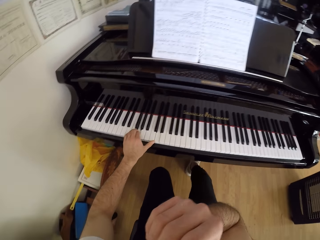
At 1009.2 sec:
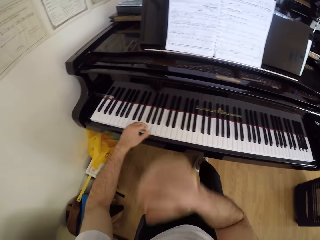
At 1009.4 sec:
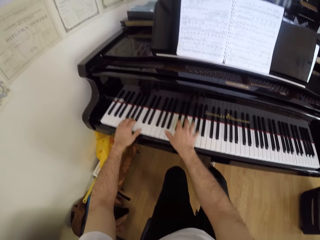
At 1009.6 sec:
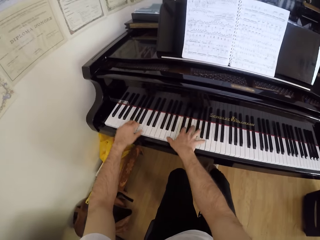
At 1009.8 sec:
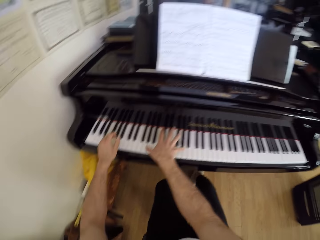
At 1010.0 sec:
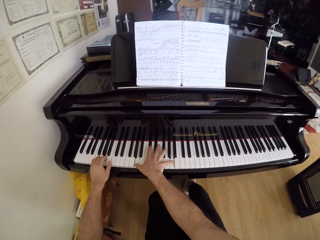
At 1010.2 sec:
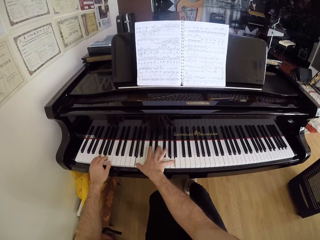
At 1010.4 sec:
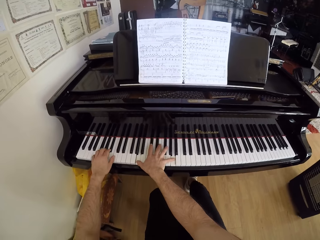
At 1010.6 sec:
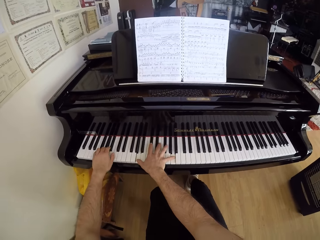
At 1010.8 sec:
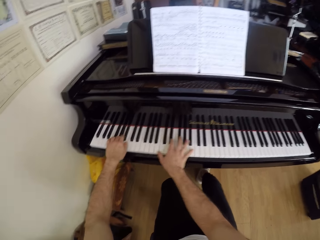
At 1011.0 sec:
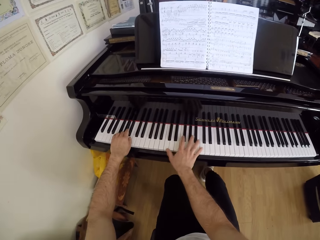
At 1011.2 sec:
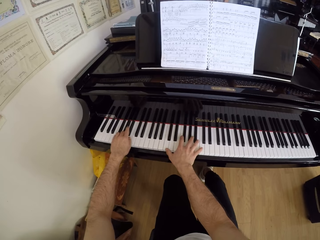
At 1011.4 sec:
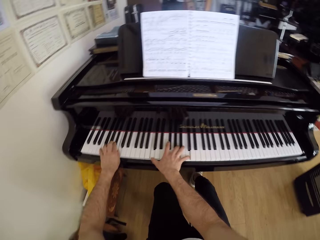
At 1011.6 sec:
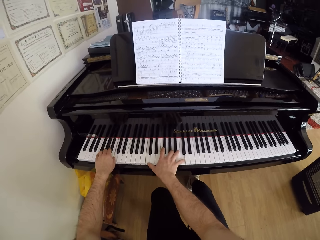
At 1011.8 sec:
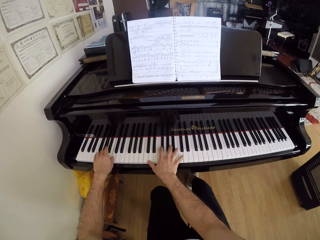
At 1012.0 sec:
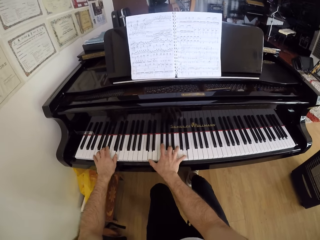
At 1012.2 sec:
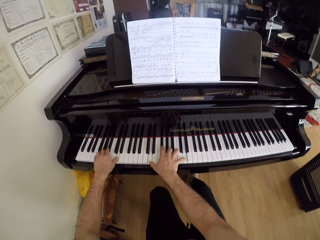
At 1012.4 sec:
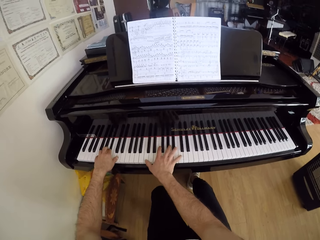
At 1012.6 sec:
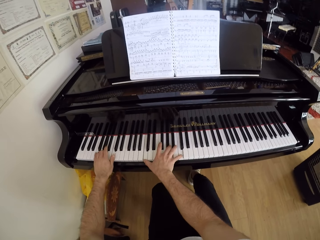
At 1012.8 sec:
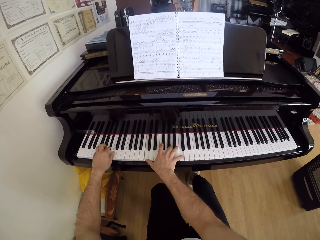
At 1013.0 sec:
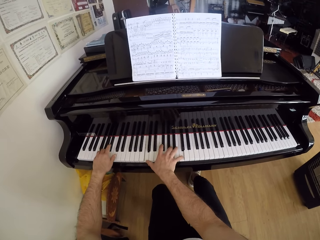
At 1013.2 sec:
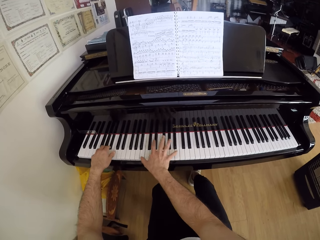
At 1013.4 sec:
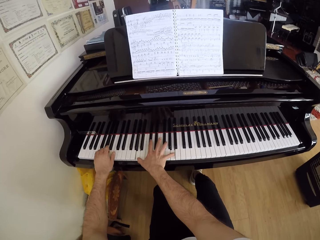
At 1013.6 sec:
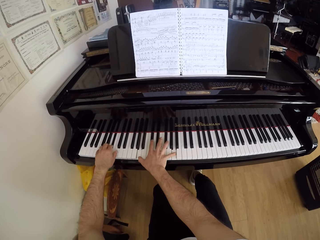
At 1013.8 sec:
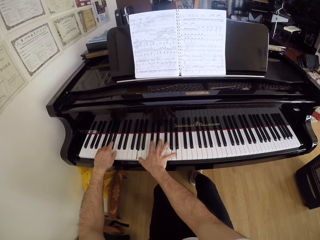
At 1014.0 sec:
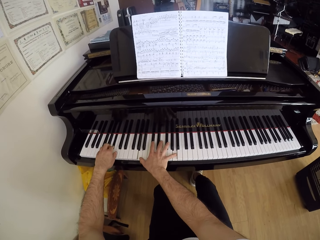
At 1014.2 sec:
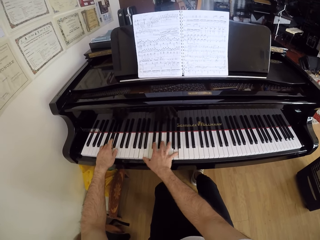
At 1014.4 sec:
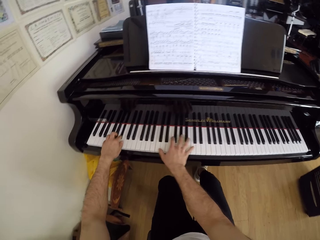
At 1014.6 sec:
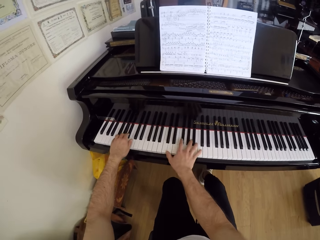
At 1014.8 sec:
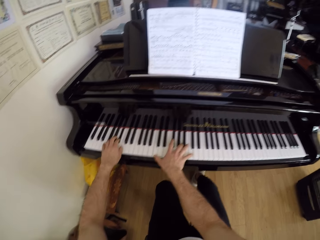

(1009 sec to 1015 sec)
The camera wearer itches his face with his right hand. He plays the piano with both hands.

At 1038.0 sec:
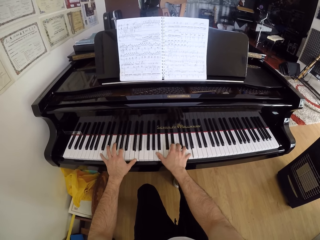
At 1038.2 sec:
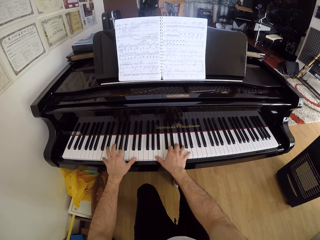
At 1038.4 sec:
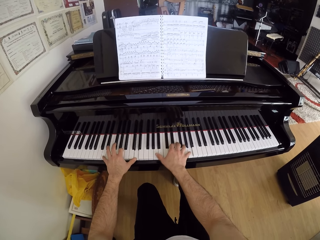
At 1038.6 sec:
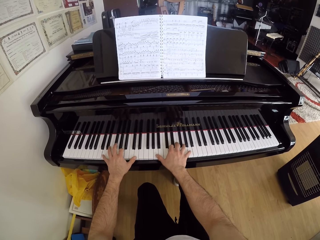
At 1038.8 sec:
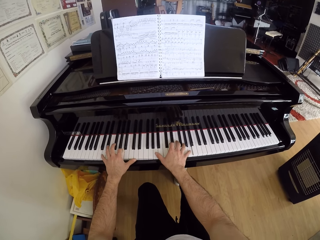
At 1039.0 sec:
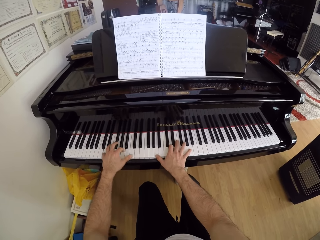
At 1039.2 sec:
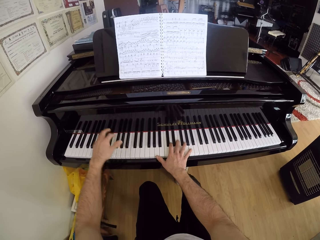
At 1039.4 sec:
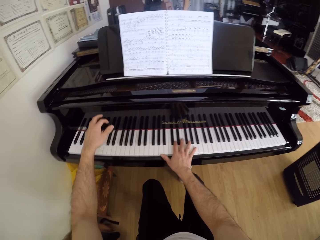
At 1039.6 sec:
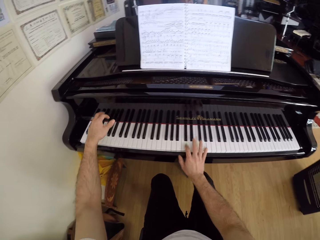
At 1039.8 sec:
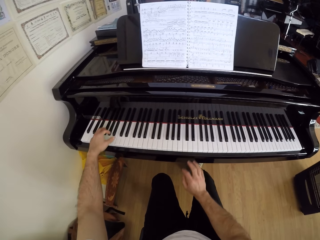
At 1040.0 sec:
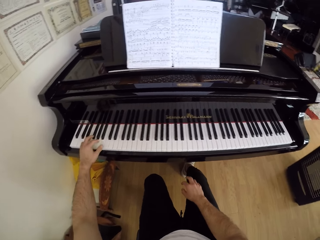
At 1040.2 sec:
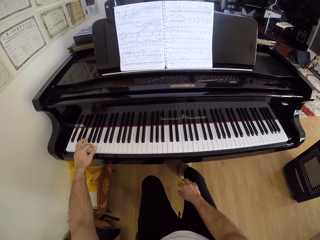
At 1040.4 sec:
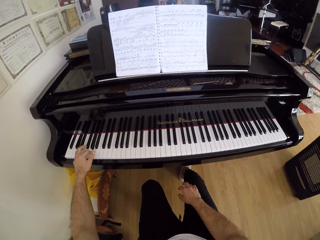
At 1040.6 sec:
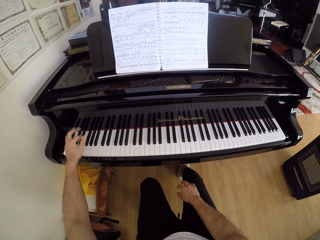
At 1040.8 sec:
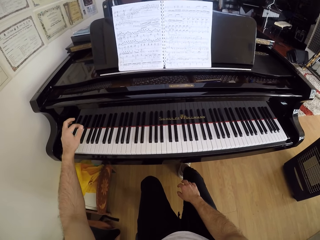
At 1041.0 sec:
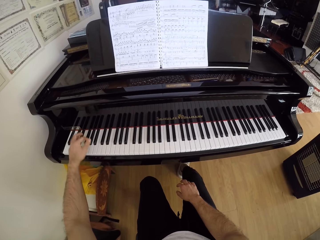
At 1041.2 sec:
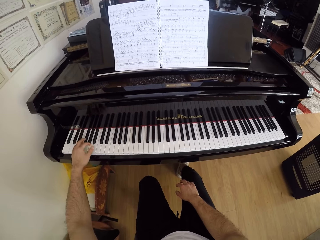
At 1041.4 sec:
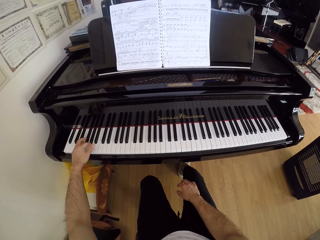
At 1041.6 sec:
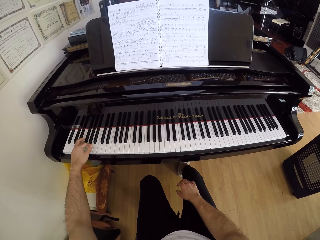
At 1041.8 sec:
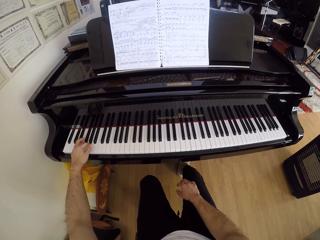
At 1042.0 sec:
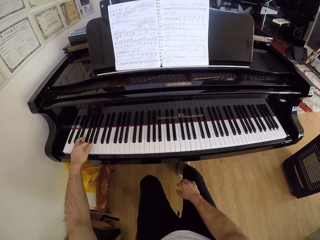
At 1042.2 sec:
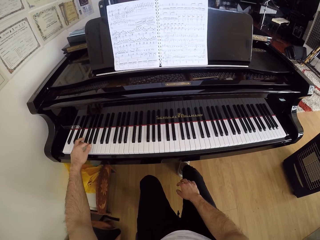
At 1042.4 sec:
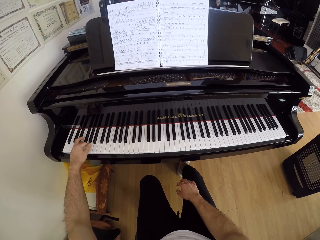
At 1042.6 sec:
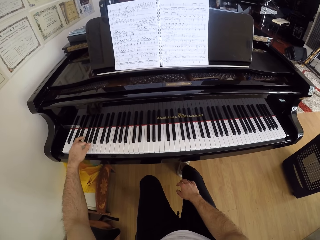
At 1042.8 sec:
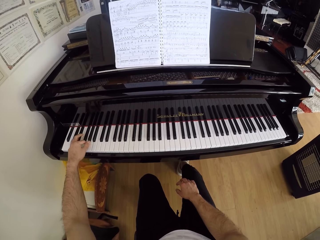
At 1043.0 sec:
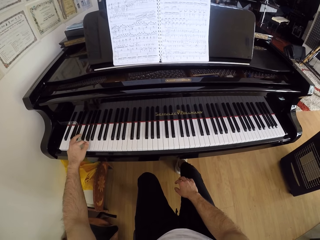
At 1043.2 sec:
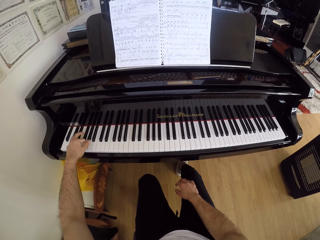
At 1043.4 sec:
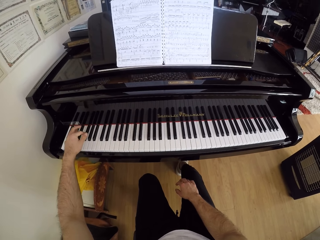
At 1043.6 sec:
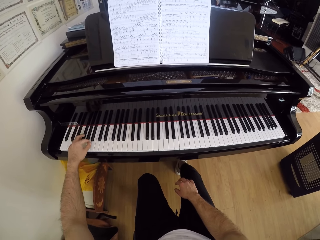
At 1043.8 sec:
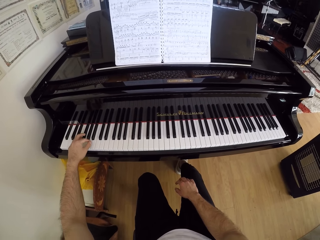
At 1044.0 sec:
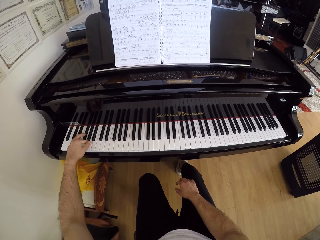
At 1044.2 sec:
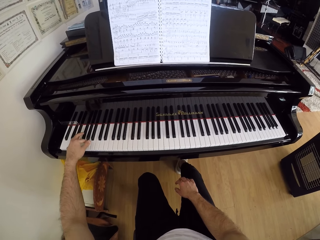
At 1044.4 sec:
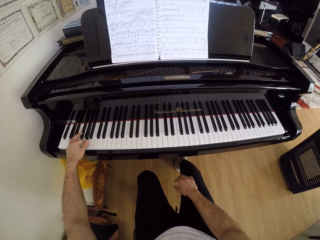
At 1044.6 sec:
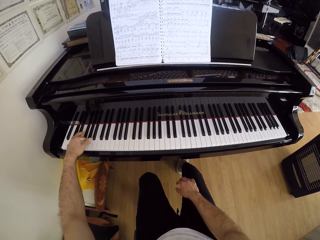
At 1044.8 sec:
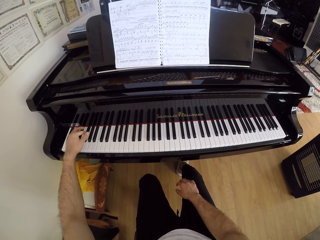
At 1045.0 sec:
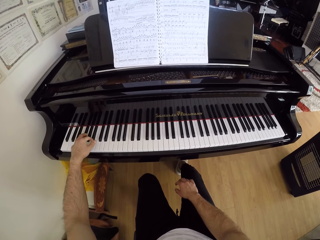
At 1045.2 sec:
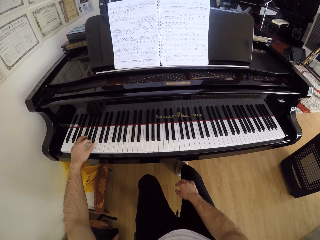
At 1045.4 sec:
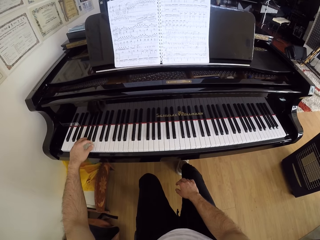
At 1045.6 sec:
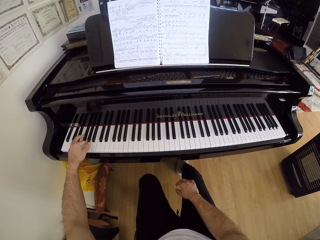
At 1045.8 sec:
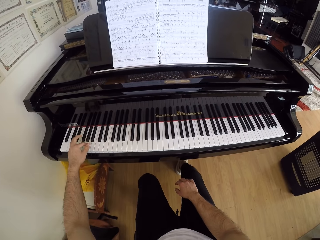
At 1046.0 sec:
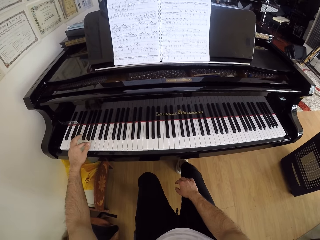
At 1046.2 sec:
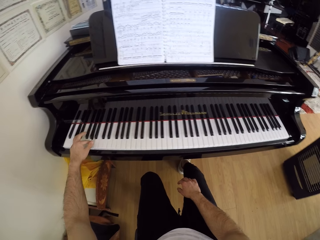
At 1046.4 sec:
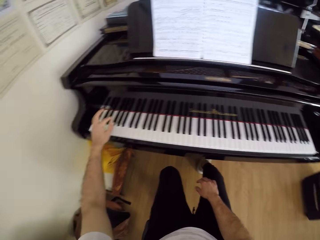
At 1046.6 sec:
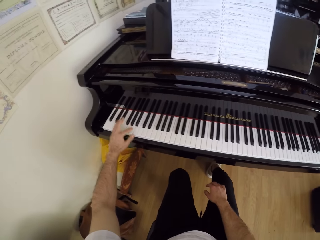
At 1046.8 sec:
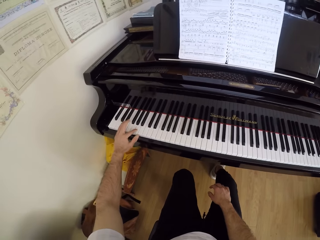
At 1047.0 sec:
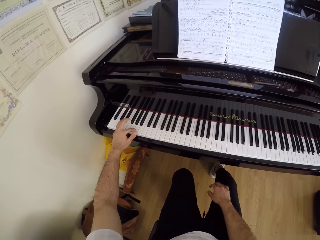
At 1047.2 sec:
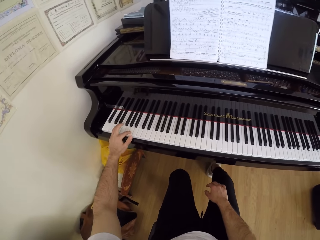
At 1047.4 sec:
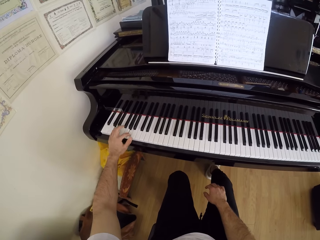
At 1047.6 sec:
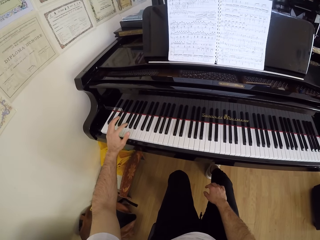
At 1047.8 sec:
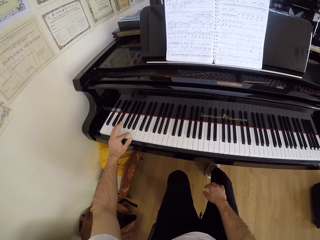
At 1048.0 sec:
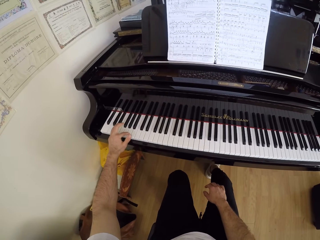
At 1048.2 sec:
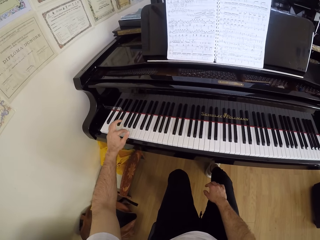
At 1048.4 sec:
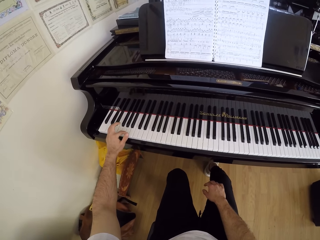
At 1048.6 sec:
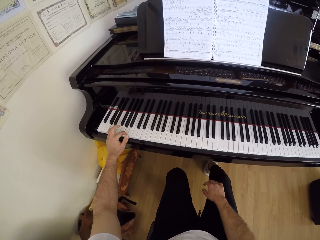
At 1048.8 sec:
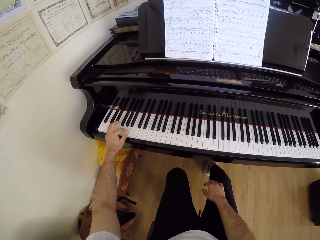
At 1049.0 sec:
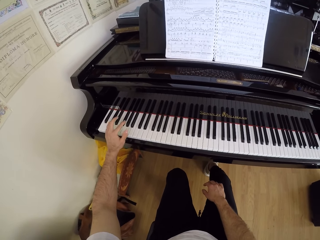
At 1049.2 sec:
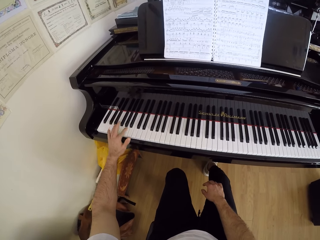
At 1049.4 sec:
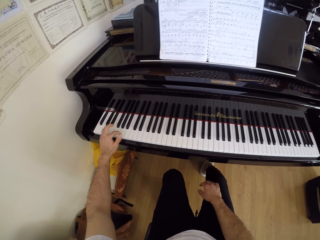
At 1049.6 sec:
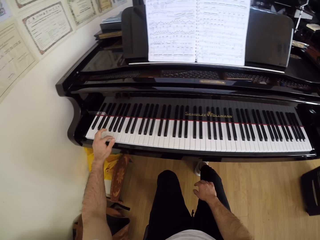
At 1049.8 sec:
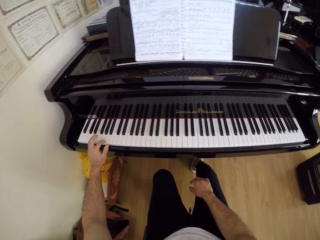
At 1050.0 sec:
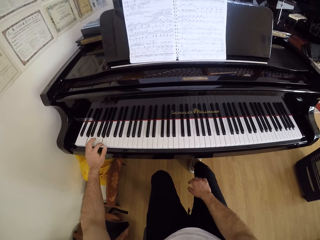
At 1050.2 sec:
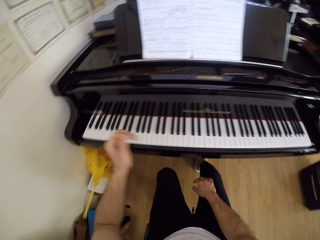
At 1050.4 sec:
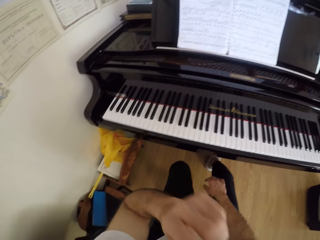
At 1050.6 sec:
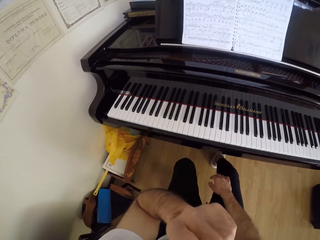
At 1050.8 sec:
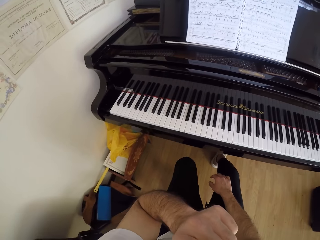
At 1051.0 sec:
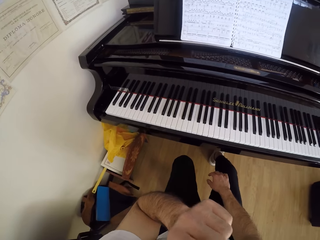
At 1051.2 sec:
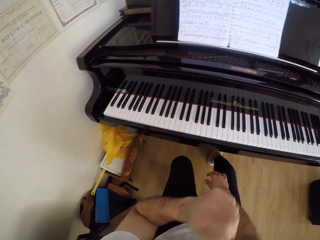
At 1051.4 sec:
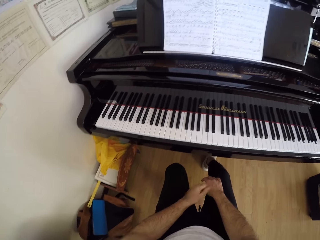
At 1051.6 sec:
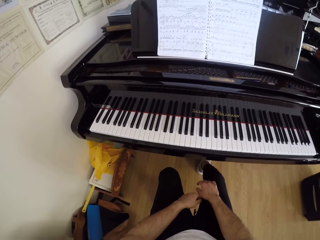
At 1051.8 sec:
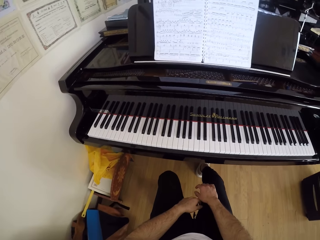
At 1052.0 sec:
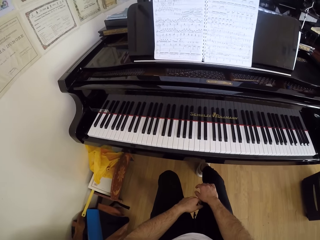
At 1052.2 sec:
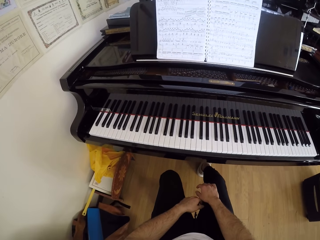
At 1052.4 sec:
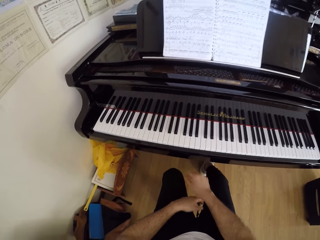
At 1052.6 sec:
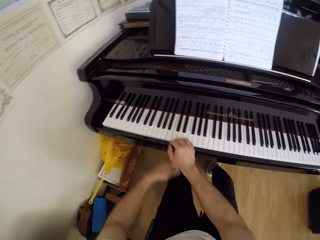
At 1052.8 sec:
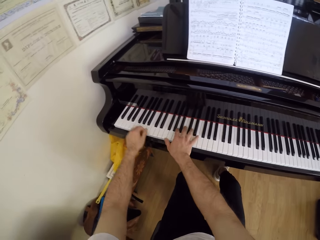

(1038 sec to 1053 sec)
The camera wearer plays the piano with his left hand. He itches his face with his left hand.
